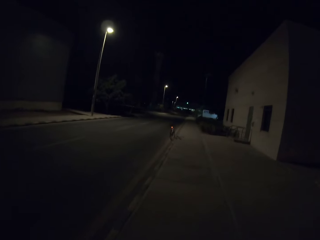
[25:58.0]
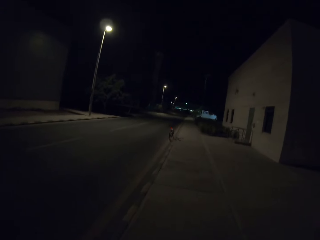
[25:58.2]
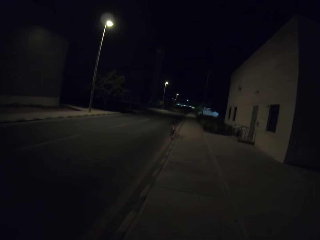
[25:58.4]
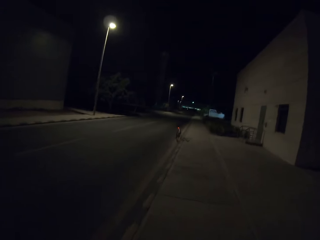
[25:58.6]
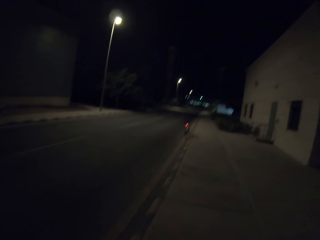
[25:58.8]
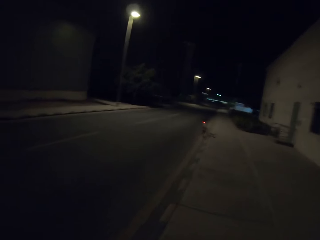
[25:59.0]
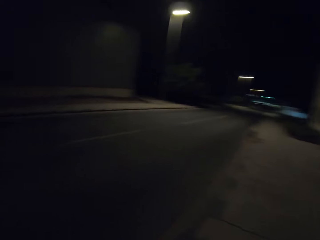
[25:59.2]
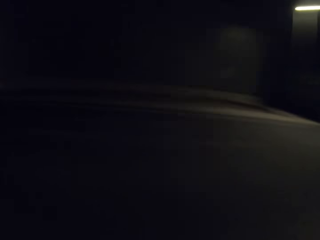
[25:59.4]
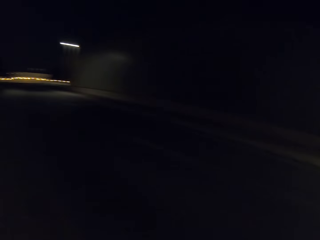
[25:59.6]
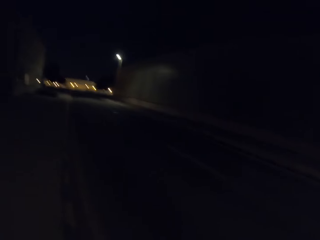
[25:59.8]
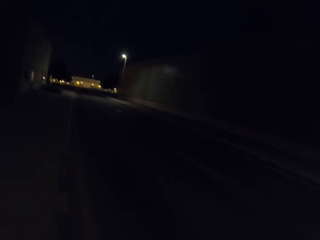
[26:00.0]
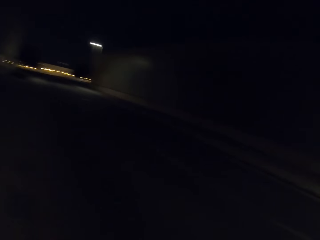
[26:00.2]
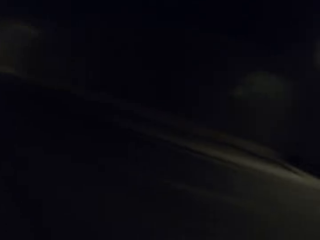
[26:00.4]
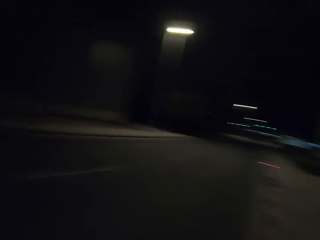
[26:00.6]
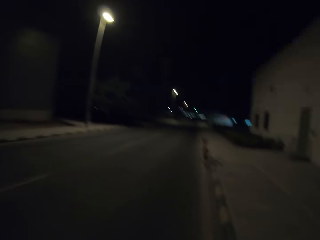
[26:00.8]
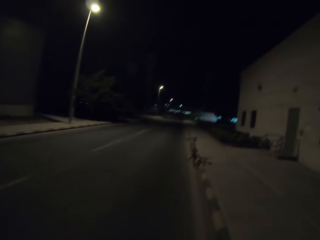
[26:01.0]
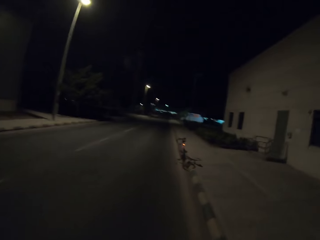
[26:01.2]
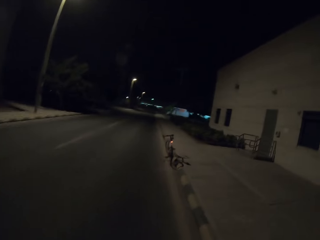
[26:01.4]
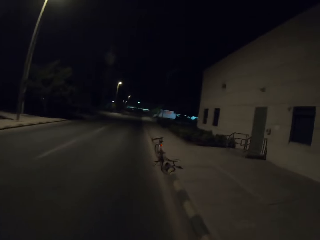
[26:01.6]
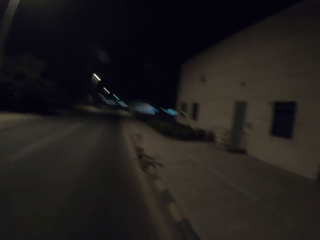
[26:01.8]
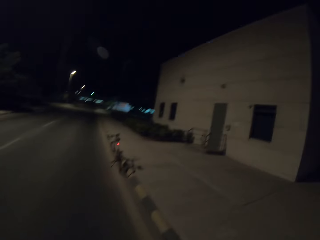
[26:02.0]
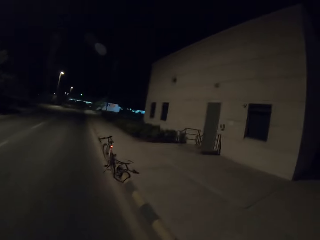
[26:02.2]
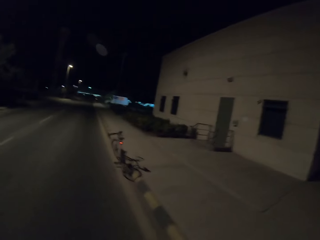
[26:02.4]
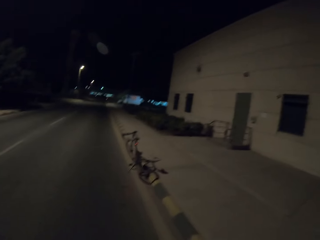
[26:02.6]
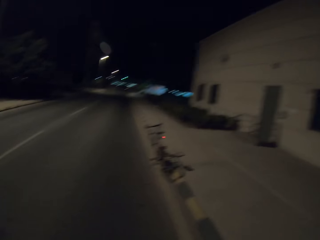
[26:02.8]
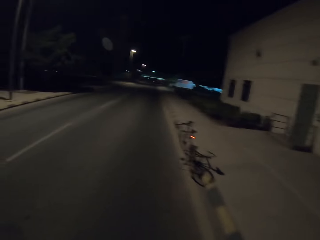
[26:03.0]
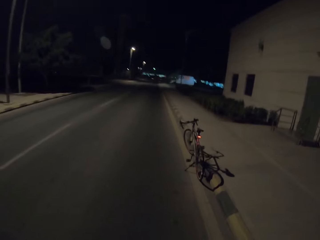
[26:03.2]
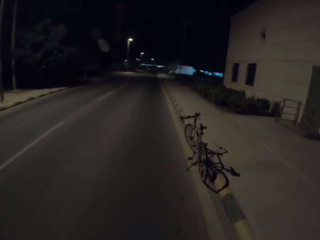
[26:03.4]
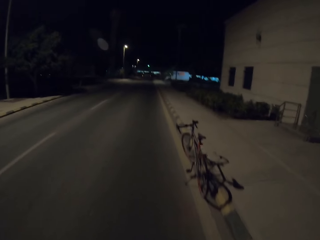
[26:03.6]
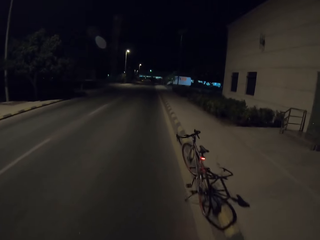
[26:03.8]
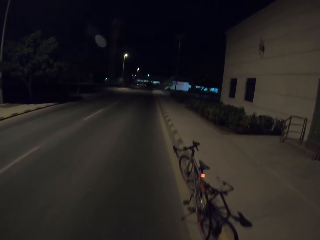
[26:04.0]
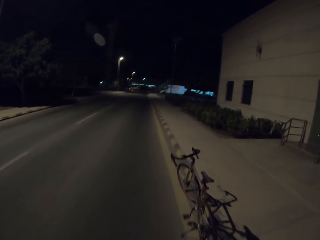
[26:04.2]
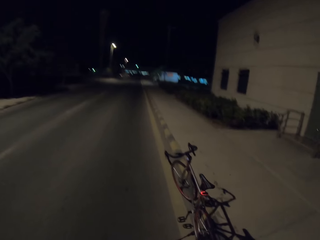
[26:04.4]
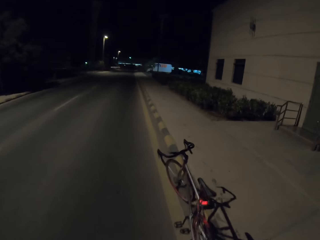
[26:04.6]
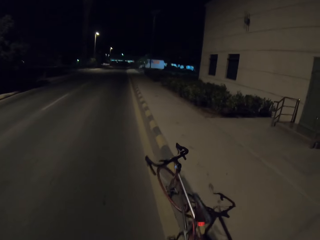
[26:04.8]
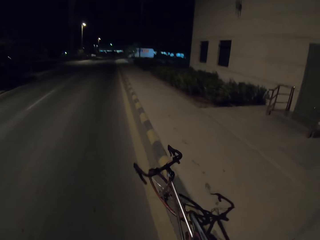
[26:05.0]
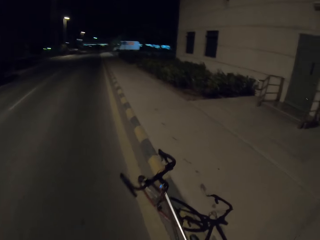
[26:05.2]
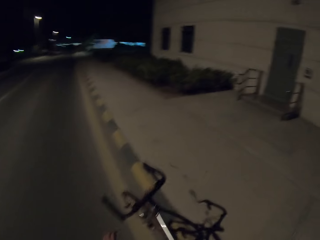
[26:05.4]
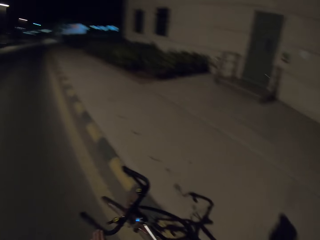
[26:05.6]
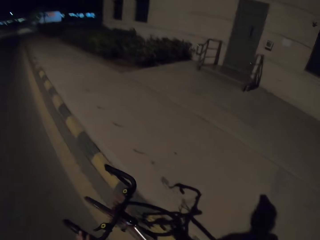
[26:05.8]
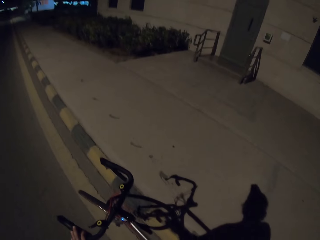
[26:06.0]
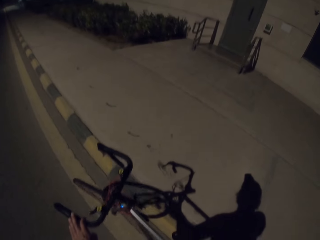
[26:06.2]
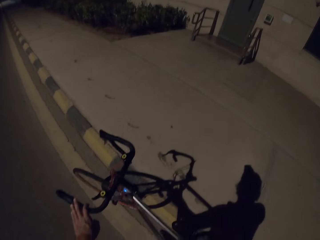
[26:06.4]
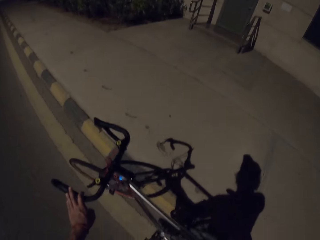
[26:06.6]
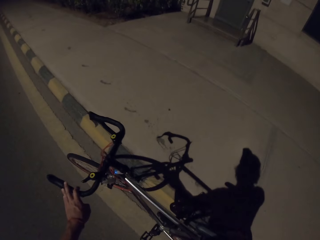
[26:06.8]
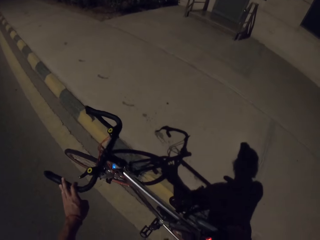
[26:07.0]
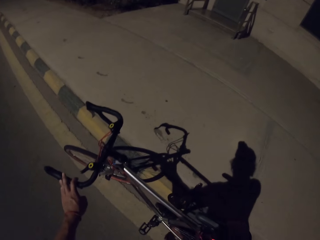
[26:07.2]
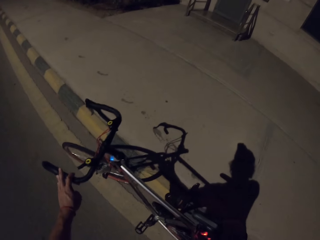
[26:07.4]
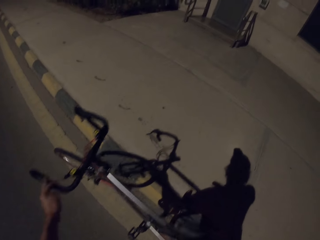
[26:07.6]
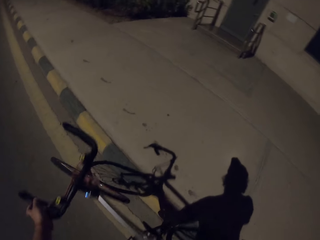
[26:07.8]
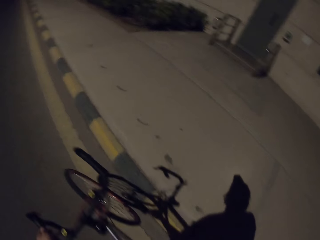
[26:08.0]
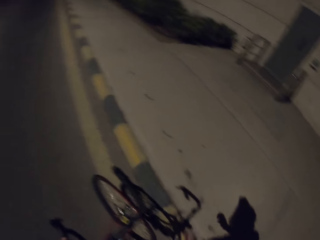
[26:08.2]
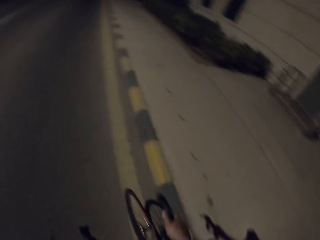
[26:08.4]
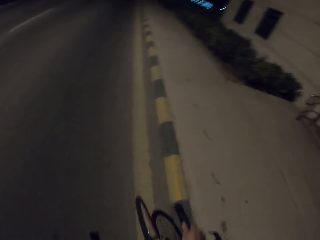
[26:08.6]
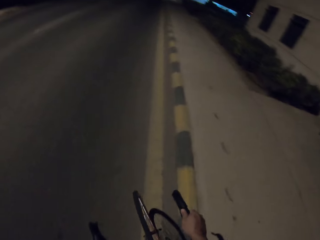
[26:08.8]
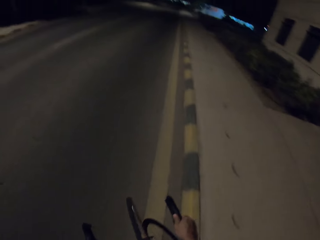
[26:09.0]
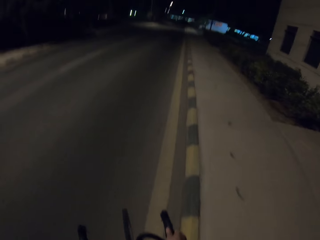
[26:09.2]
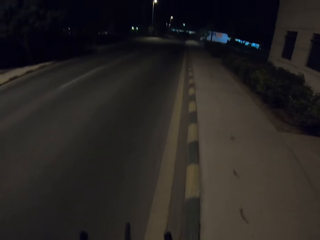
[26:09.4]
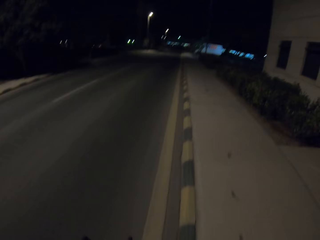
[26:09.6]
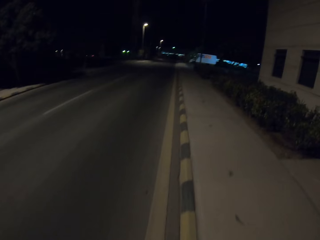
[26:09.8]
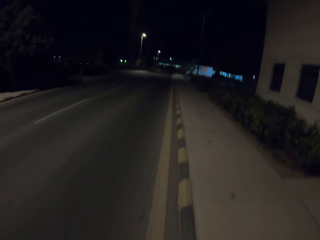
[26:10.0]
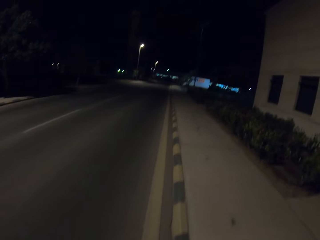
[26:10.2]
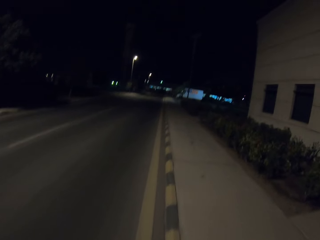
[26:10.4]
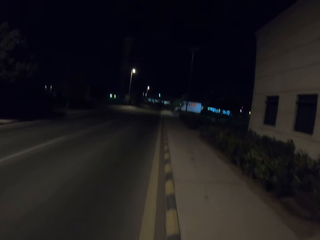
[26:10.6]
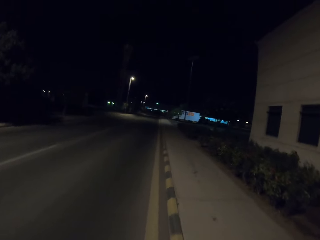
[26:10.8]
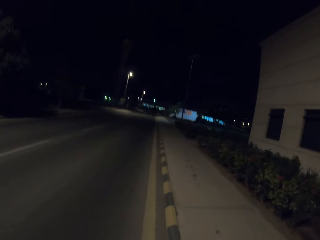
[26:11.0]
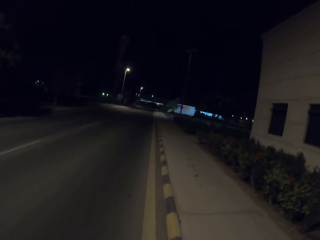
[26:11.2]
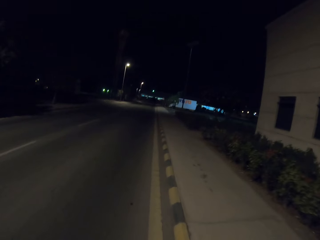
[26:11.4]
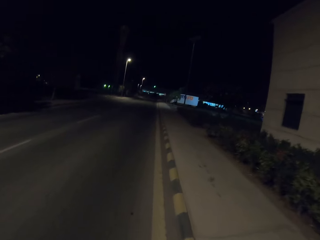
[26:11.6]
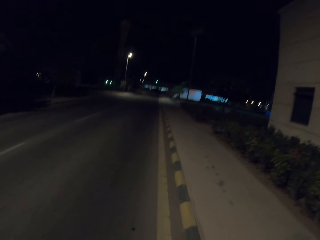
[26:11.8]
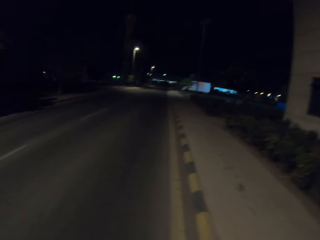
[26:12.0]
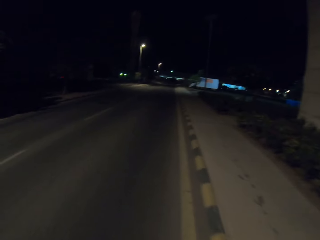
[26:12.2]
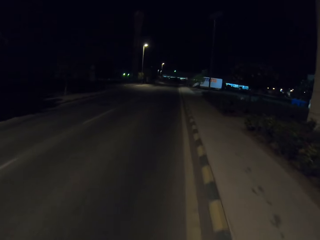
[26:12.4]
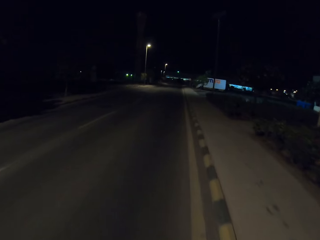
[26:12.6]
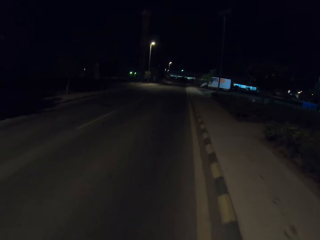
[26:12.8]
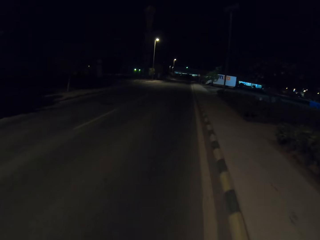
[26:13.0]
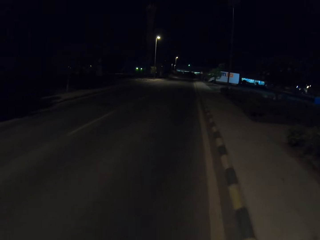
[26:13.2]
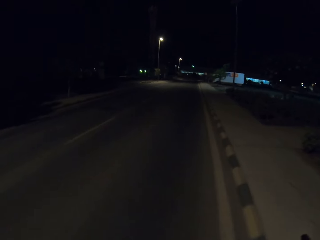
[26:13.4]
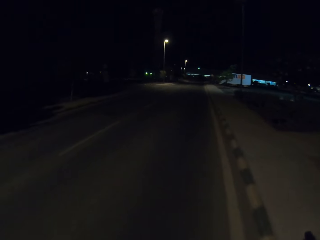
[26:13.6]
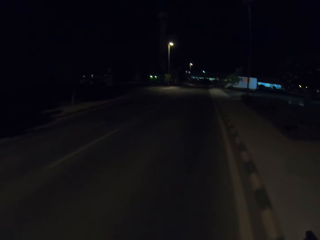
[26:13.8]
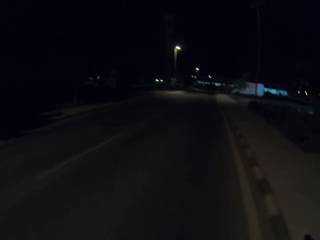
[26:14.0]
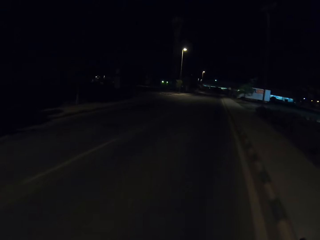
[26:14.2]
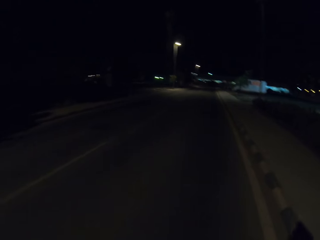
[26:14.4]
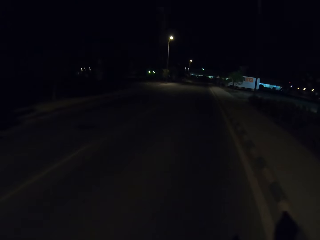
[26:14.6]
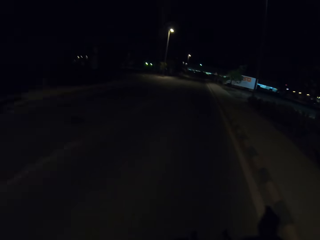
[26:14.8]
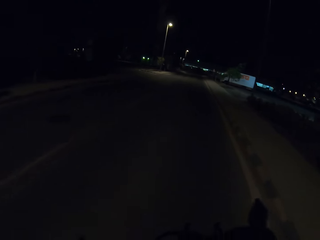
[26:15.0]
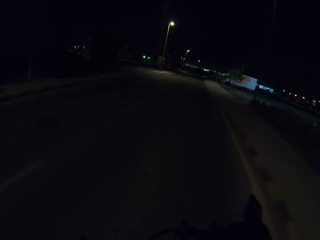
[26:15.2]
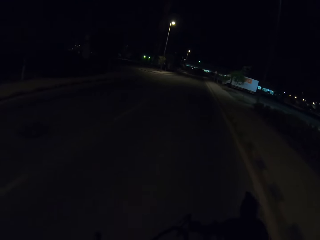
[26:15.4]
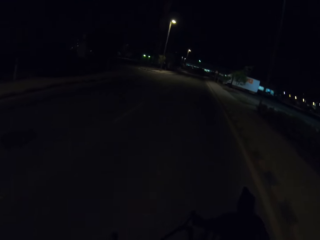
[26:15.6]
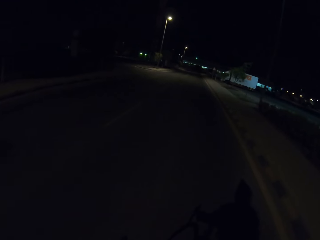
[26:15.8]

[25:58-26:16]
The camera wearer gets on the bicycle. They pick up their bicycle. They ride the bicycle on the road.

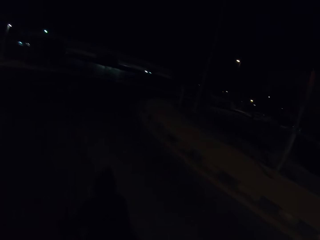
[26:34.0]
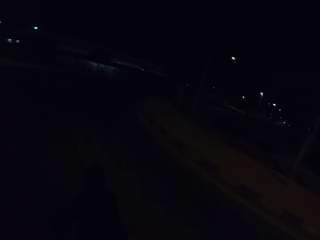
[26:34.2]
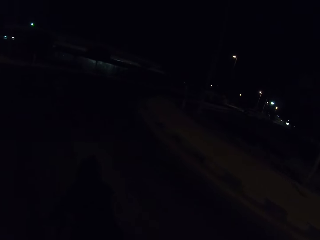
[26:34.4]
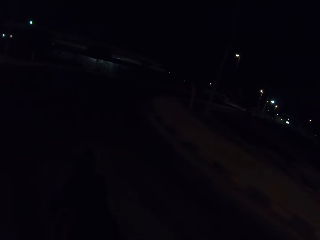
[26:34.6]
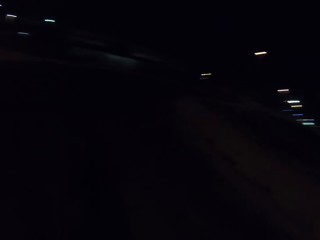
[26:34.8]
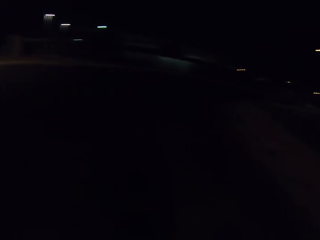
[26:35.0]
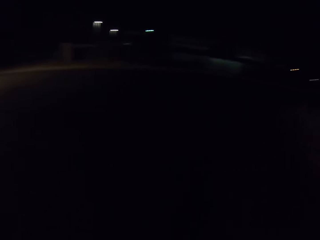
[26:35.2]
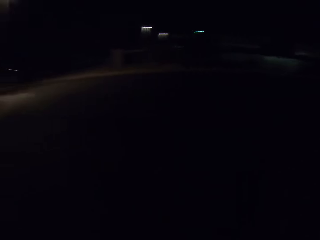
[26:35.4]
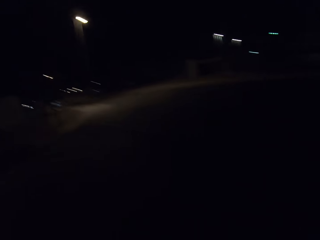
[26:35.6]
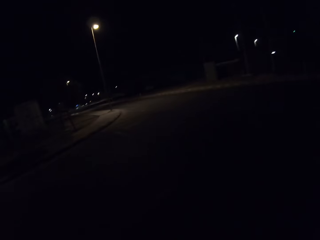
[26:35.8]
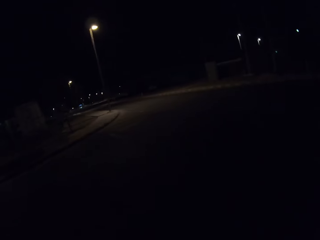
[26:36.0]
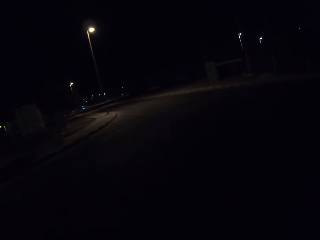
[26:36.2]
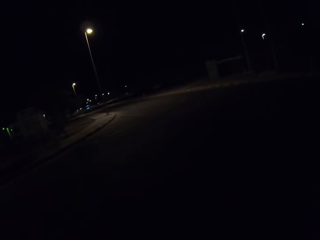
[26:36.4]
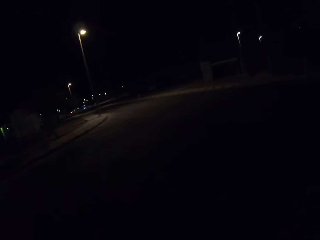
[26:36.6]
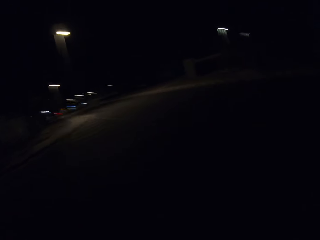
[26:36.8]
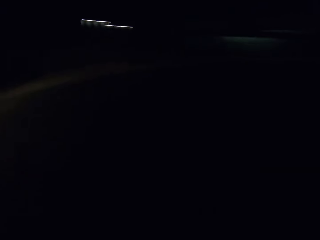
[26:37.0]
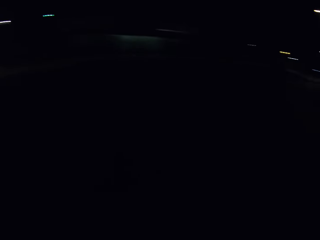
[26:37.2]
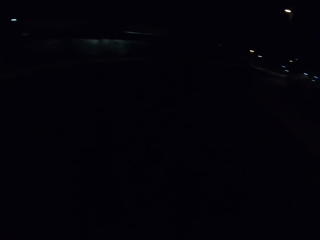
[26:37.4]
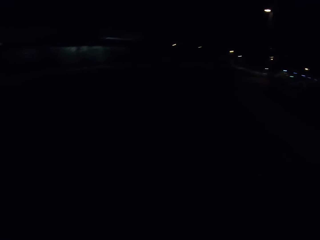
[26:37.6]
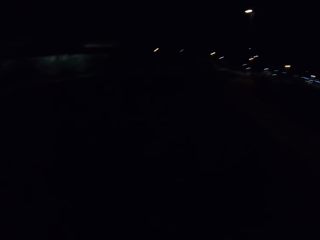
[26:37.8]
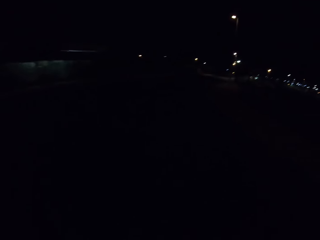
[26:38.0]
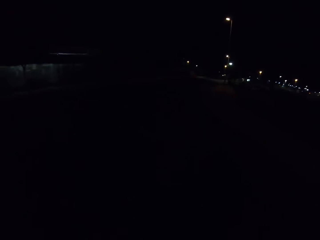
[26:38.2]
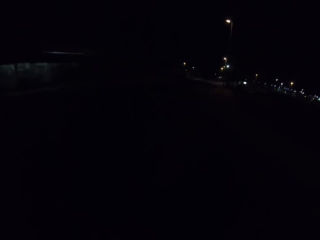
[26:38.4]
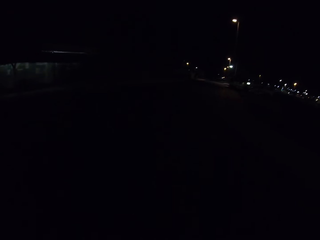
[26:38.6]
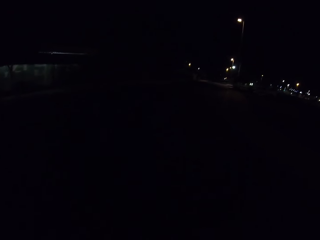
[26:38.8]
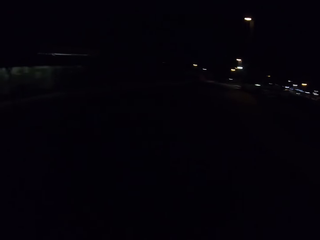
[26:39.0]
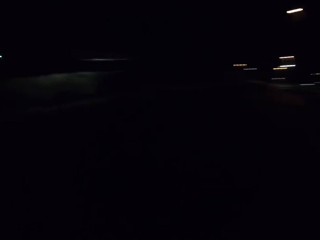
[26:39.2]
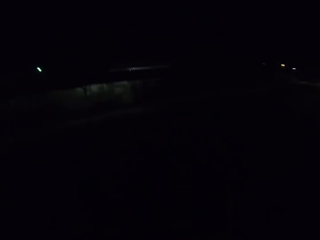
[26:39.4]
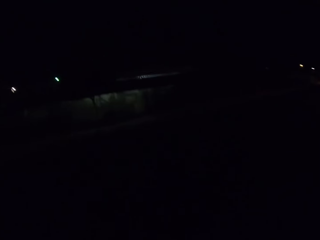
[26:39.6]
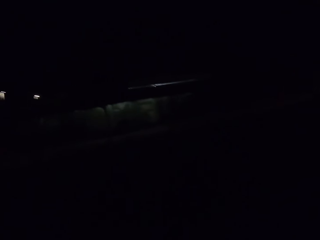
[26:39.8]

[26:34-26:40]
The camera wearer slows down at an intersection.
